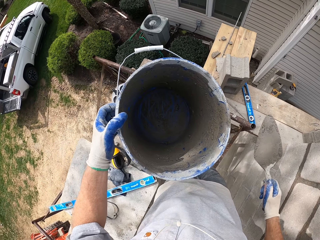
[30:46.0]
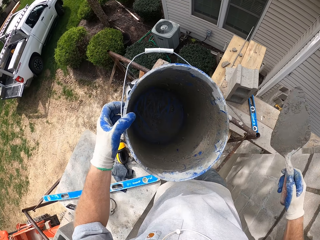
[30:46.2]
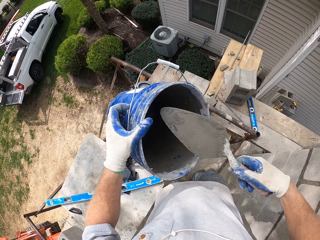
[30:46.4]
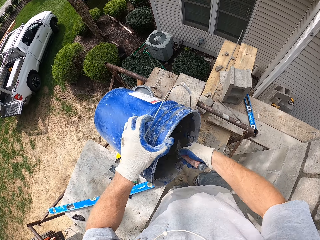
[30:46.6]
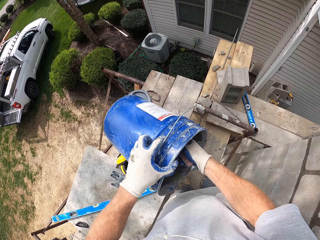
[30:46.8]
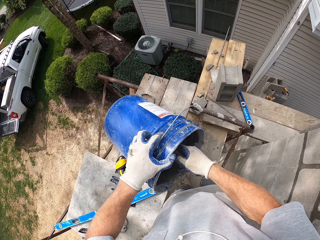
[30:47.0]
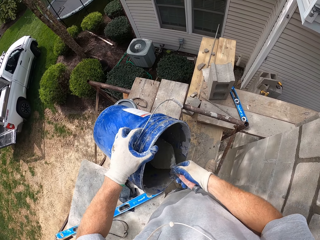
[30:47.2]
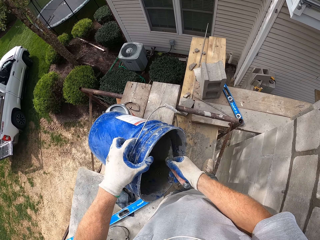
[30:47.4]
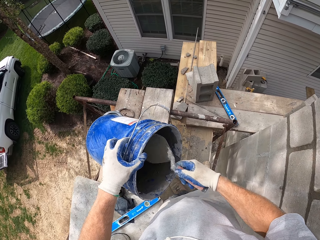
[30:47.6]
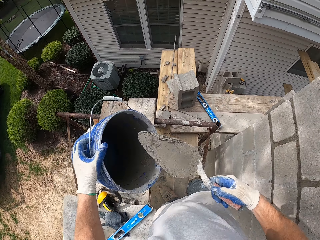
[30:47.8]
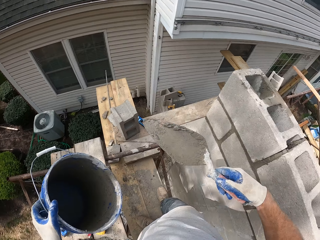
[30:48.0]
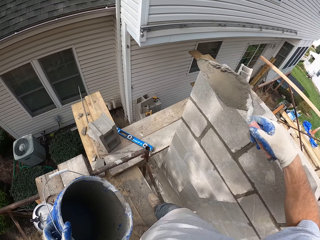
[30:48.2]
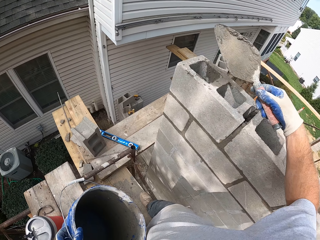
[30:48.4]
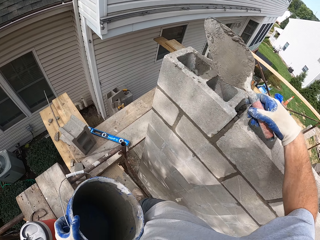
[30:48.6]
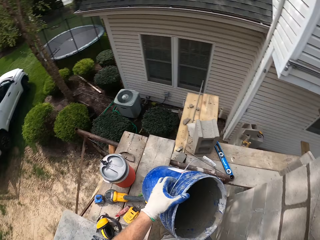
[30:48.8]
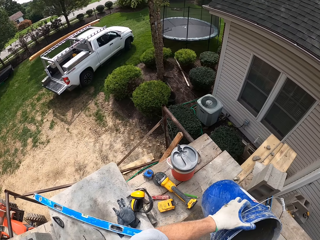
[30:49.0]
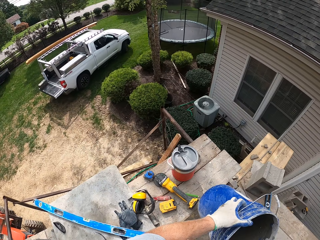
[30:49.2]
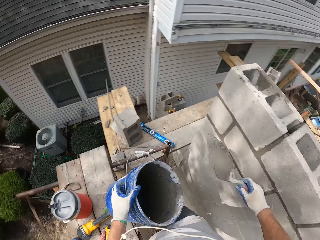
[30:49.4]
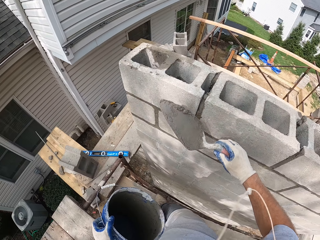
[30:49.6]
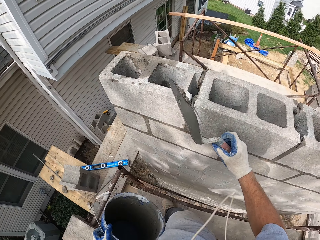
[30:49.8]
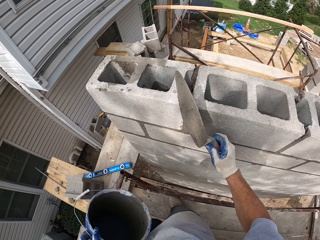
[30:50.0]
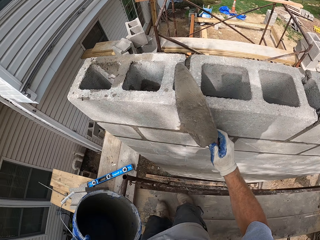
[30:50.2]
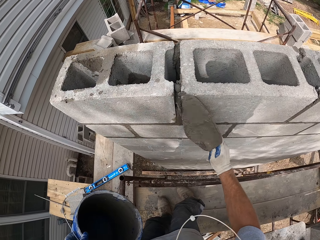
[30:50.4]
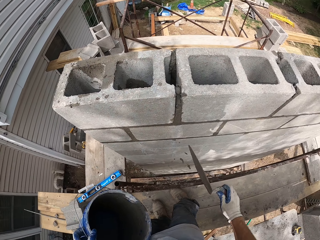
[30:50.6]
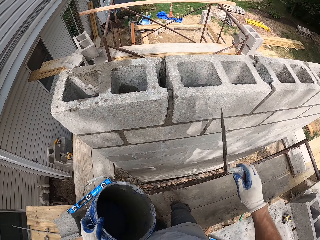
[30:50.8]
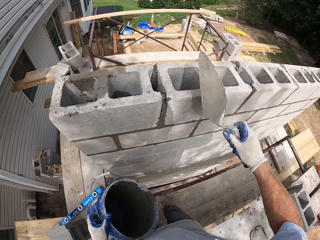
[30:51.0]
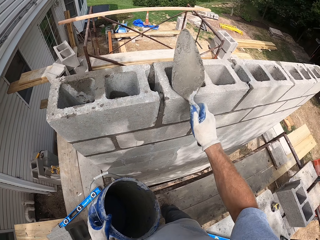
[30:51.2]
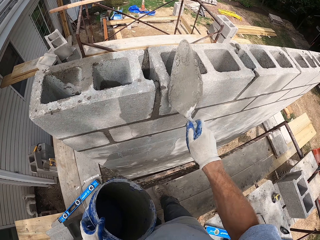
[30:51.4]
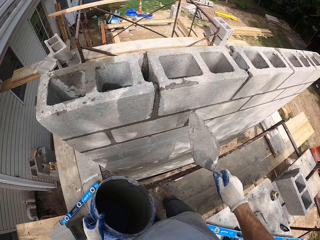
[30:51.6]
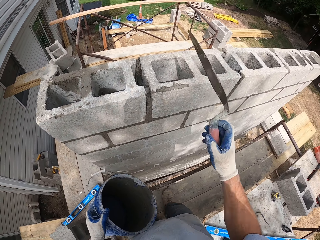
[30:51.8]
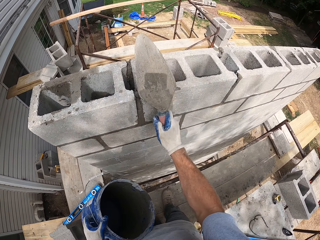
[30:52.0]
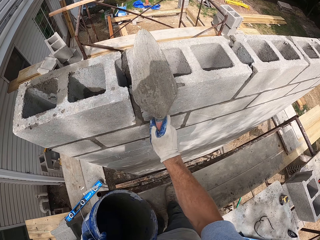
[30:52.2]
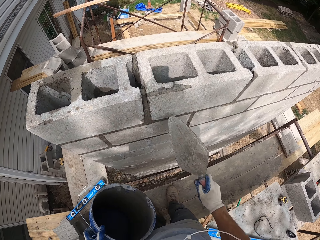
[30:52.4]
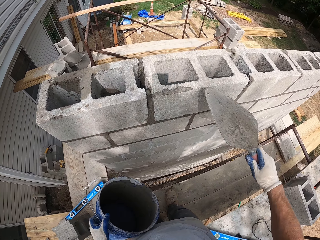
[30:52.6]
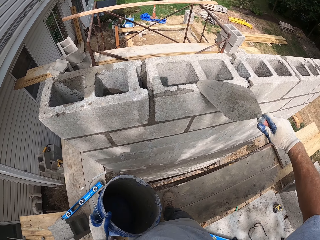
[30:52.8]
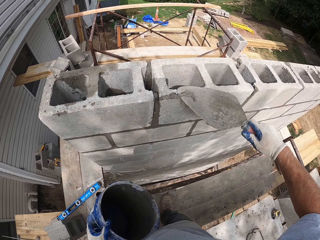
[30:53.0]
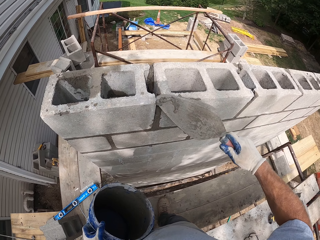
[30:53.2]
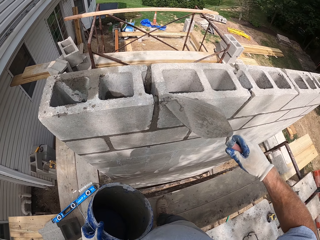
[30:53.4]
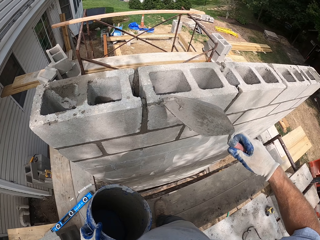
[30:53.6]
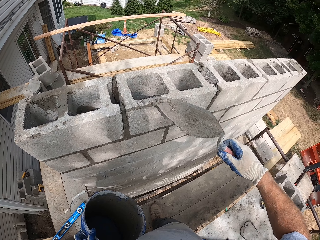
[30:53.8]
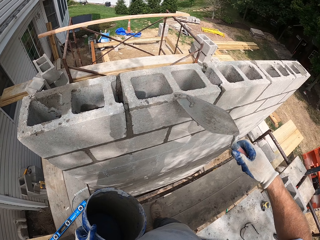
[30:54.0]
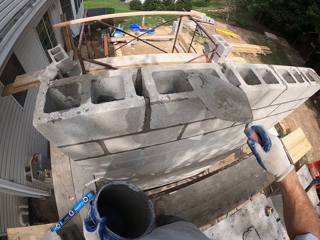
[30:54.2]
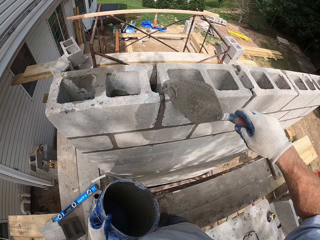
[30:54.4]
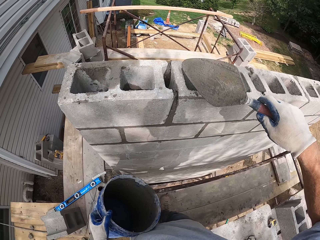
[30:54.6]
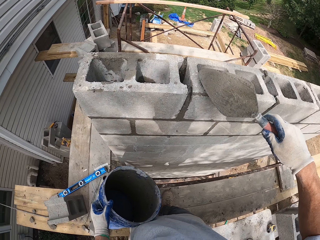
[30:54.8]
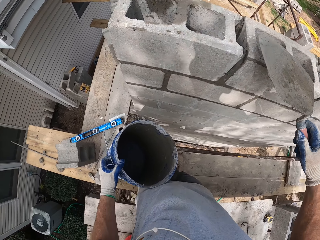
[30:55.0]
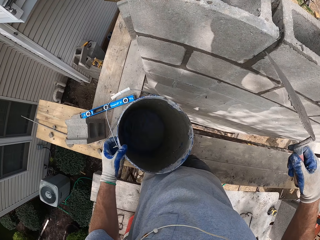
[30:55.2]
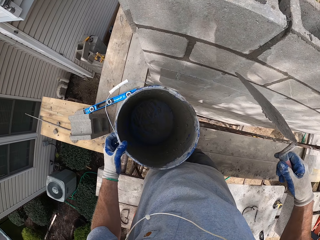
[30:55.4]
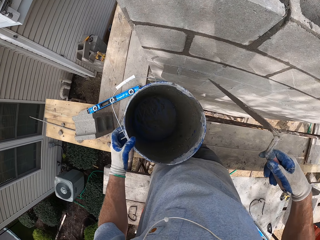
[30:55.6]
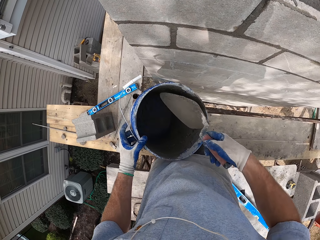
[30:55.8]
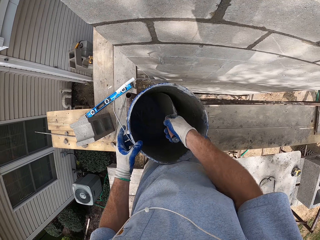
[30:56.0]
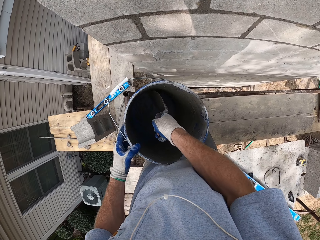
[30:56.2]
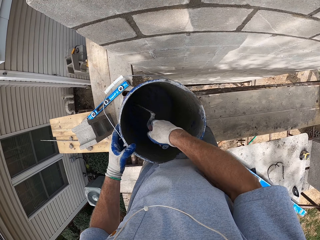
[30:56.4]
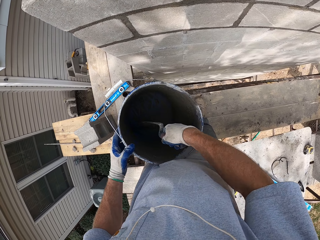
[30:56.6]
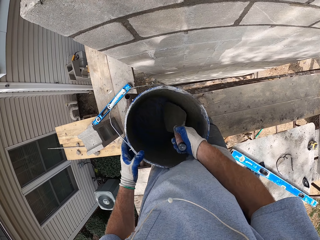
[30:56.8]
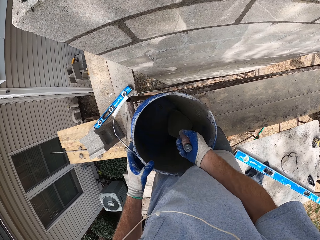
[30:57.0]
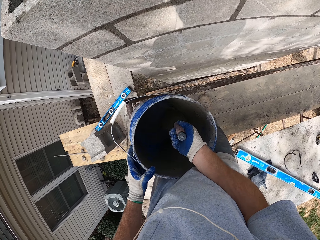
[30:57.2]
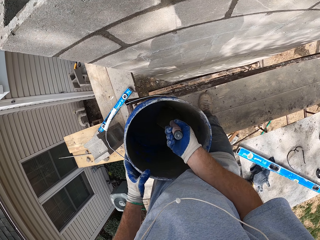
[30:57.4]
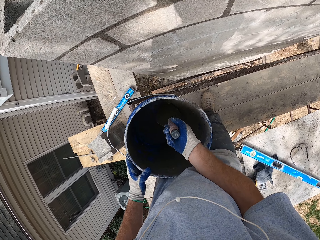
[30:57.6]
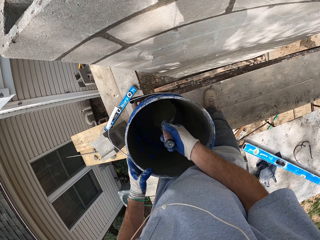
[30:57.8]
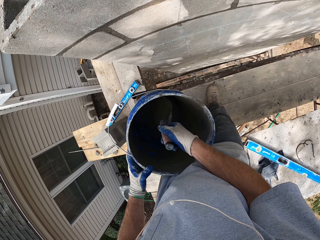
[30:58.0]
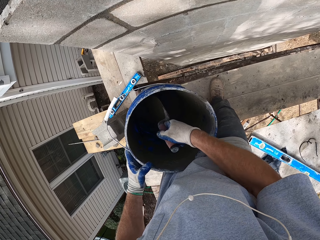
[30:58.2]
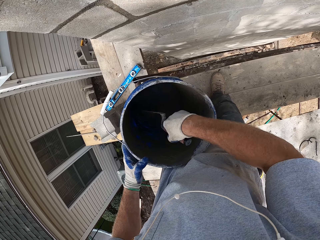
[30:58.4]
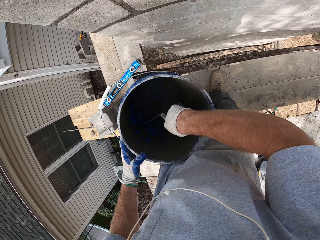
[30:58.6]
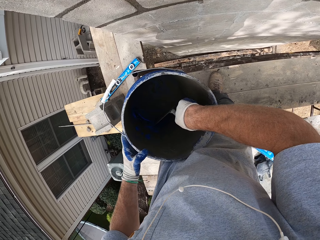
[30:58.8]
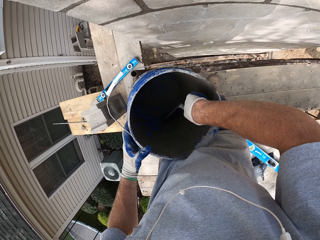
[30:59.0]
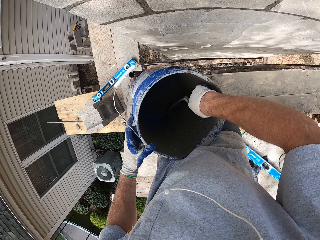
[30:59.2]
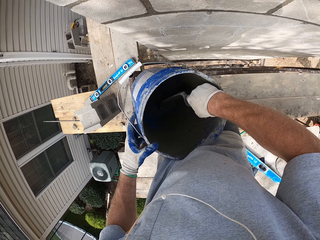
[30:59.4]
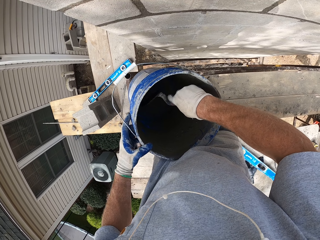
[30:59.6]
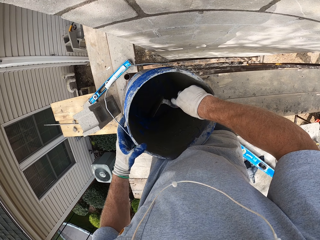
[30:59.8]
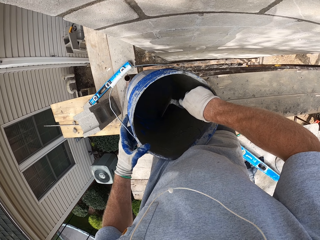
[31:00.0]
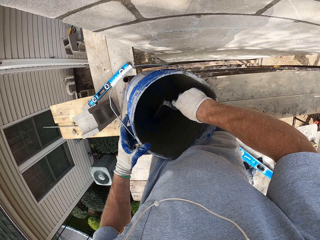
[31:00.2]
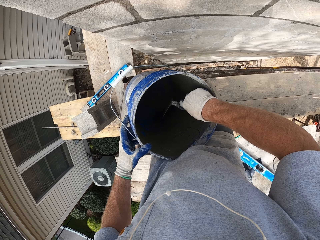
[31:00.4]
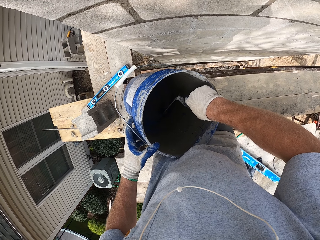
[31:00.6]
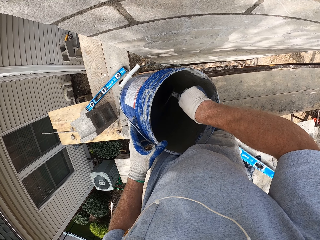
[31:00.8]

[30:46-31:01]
The camera wearer scoops mortar. They put mortar in the bricks. They take cement from the bucket with the trowel.

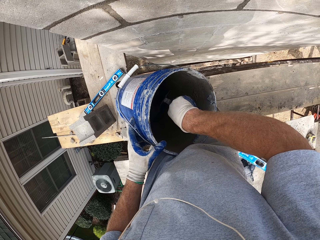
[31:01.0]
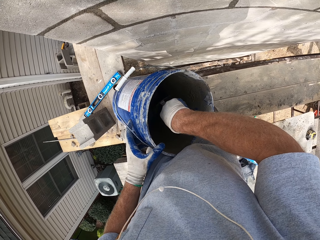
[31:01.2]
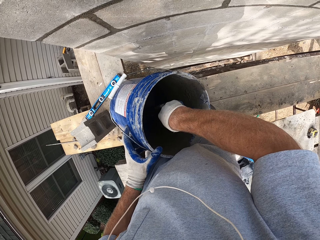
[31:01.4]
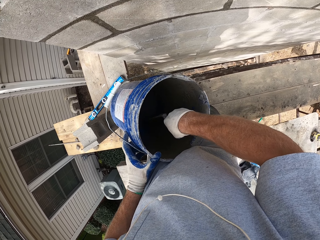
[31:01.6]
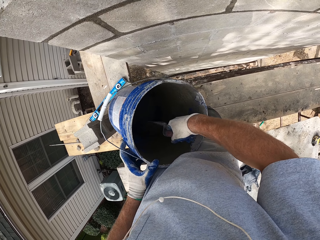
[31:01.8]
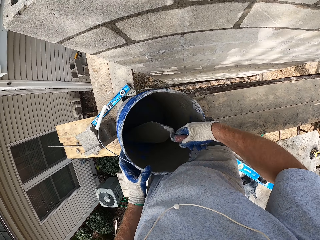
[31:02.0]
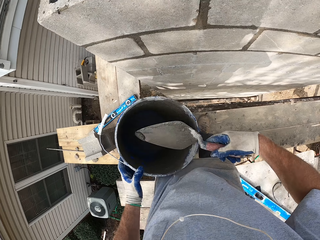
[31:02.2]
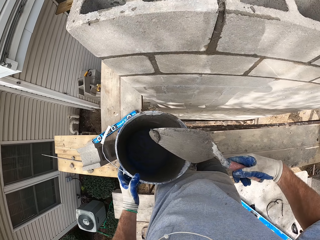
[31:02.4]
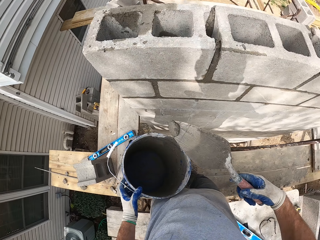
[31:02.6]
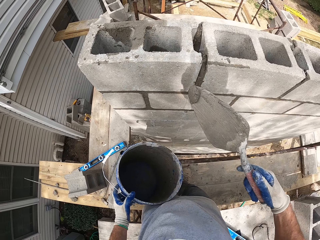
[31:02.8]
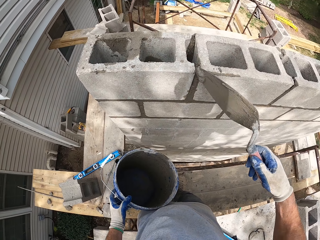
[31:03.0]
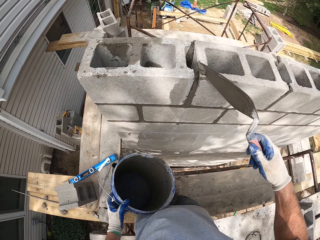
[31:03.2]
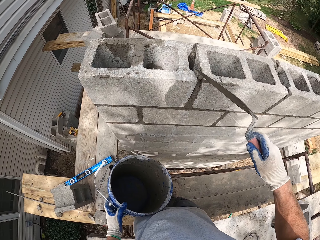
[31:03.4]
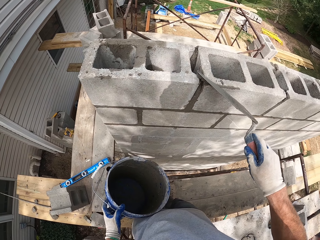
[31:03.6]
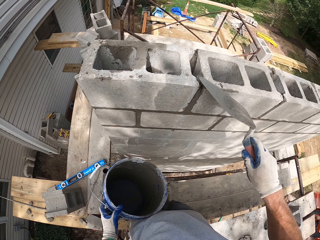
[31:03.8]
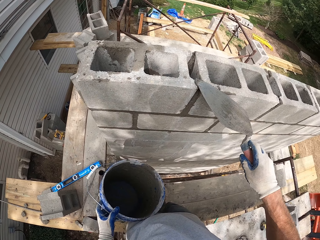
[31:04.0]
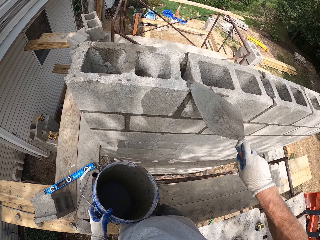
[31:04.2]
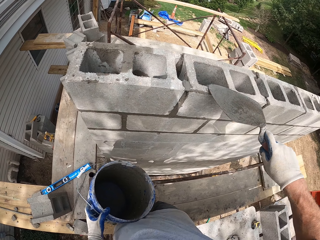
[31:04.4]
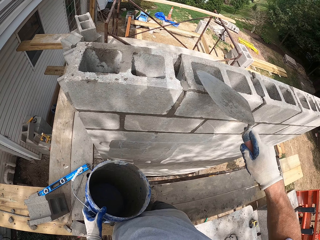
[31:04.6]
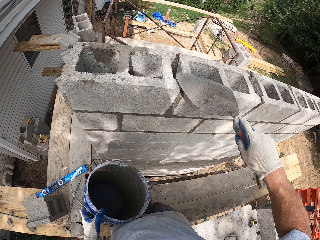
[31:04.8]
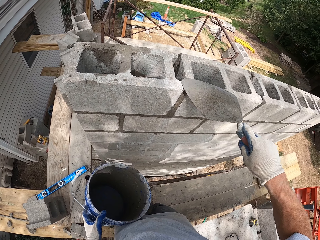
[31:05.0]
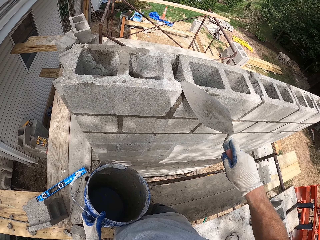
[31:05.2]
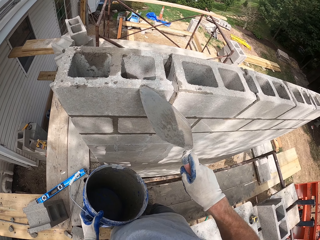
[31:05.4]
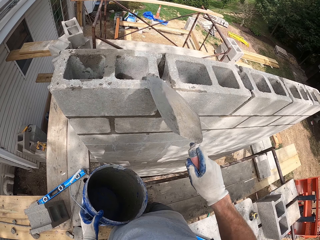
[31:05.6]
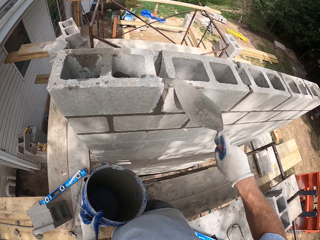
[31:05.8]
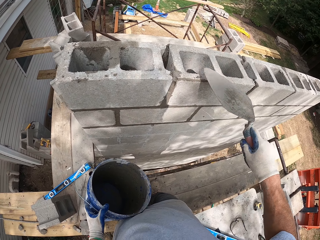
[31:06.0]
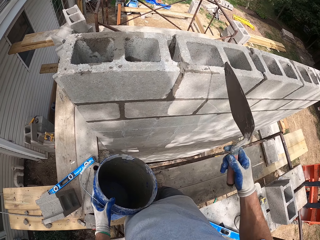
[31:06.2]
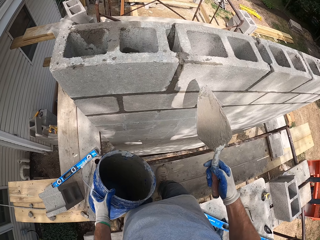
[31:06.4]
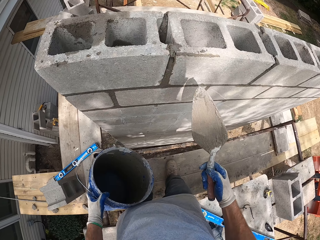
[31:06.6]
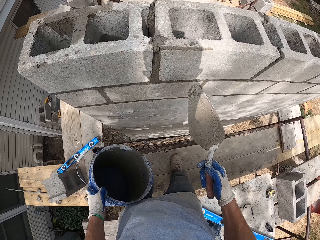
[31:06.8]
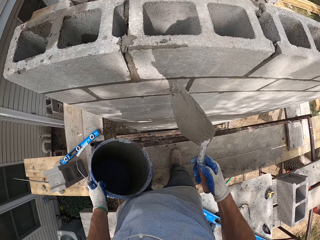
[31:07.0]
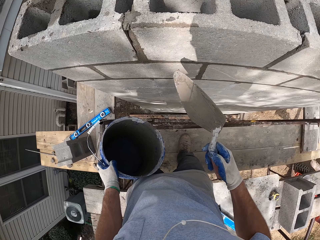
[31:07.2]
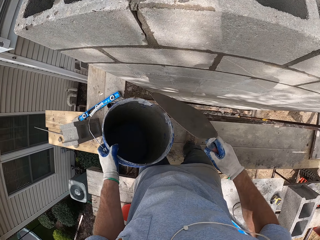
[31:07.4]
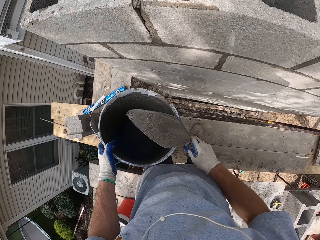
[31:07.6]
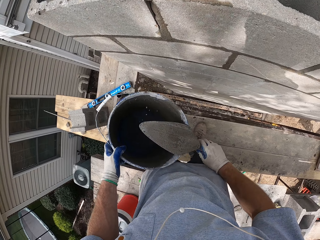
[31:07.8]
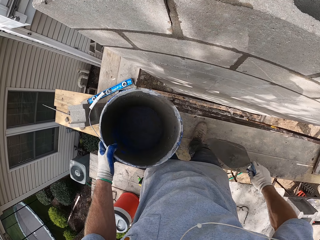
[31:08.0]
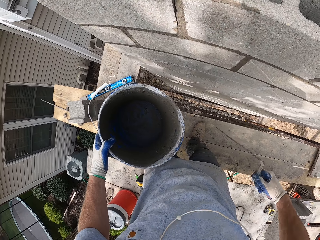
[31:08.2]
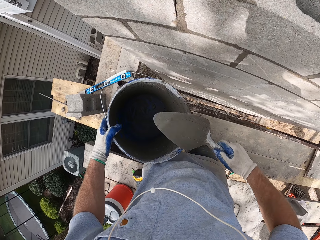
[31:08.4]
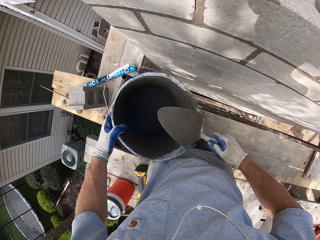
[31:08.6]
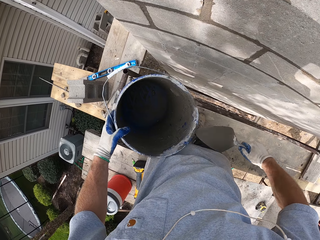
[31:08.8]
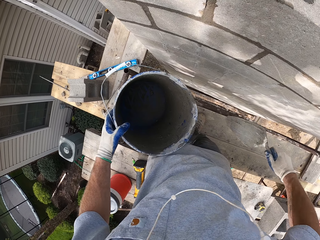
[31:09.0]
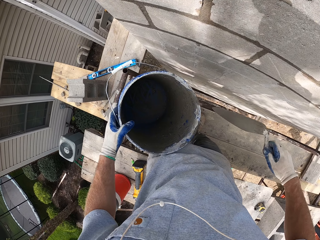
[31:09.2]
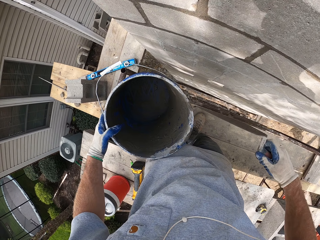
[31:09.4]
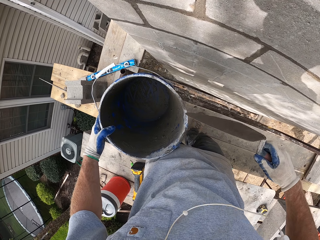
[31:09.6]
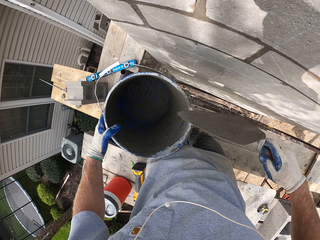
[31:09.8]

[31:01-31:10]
The camera wearer rubs the cement on the top of the block. They put mortar between the bricks. They rub the trowel on the edge of the bucket.
